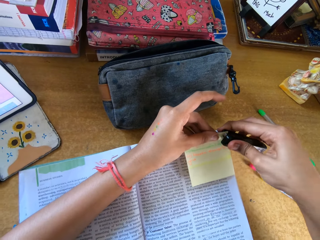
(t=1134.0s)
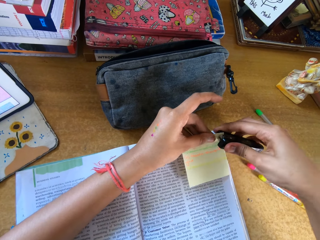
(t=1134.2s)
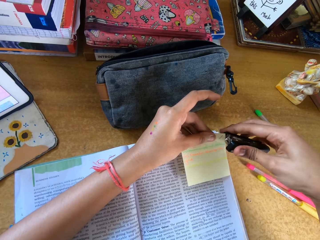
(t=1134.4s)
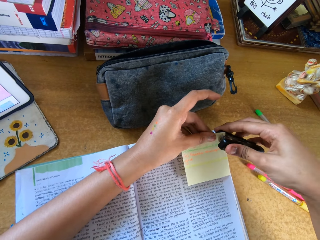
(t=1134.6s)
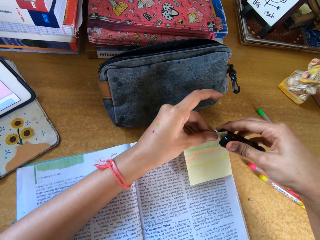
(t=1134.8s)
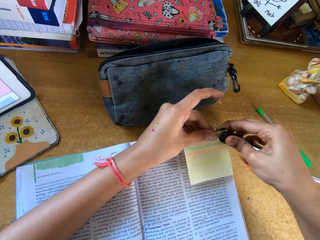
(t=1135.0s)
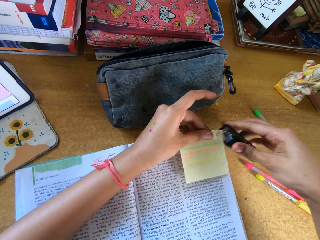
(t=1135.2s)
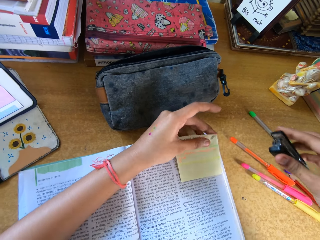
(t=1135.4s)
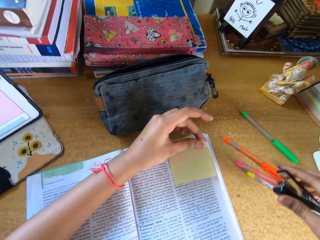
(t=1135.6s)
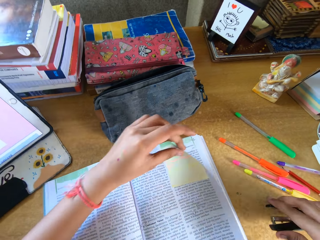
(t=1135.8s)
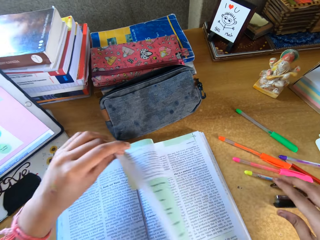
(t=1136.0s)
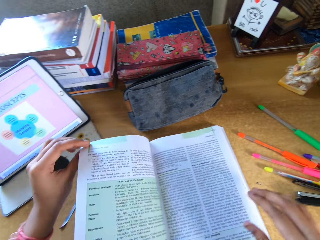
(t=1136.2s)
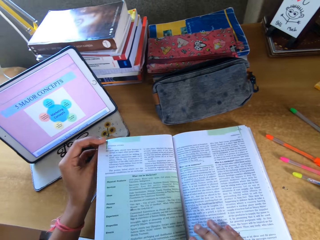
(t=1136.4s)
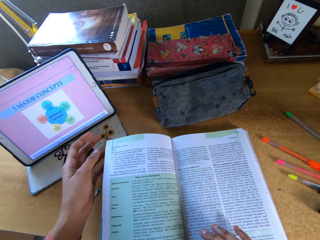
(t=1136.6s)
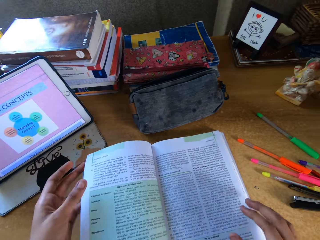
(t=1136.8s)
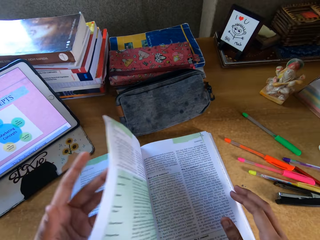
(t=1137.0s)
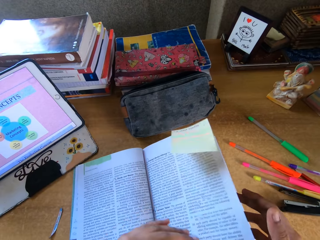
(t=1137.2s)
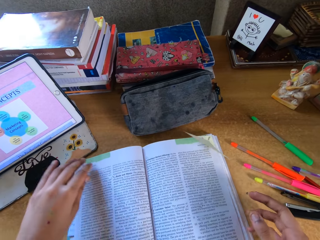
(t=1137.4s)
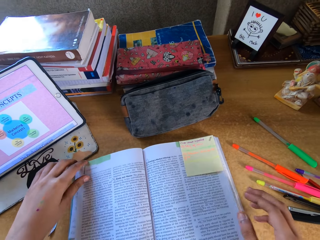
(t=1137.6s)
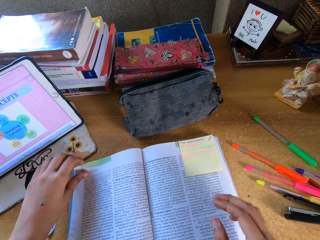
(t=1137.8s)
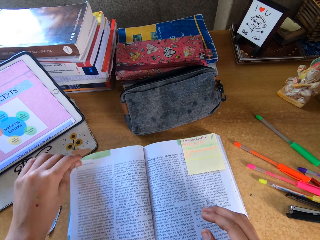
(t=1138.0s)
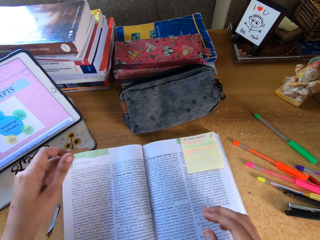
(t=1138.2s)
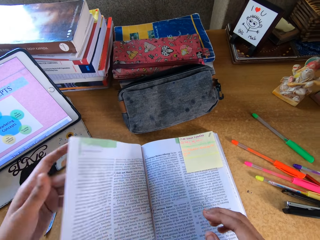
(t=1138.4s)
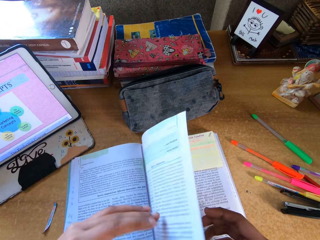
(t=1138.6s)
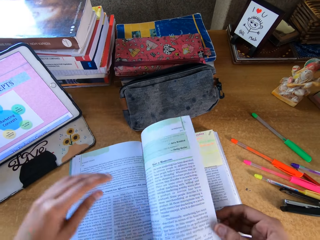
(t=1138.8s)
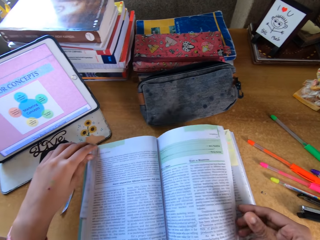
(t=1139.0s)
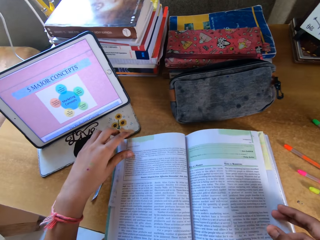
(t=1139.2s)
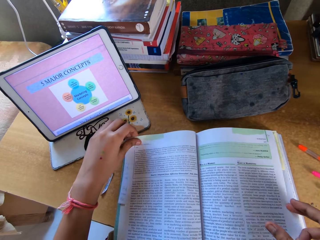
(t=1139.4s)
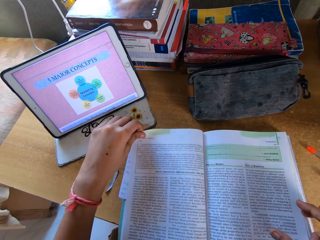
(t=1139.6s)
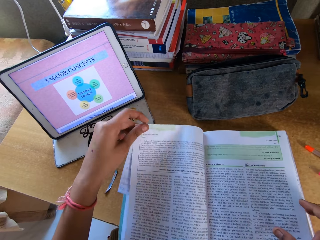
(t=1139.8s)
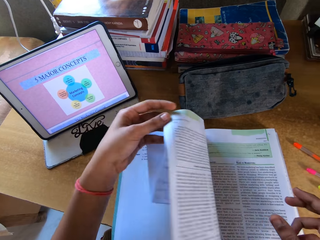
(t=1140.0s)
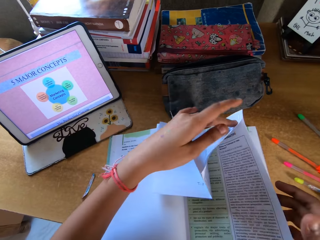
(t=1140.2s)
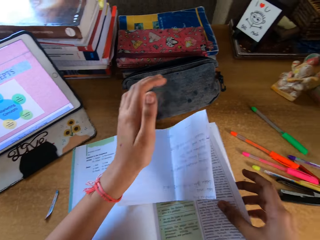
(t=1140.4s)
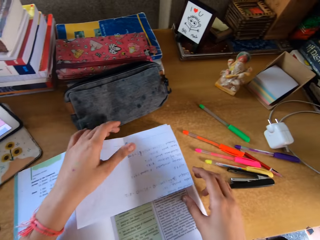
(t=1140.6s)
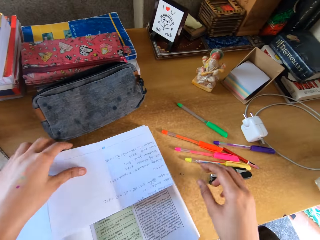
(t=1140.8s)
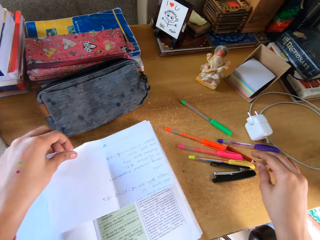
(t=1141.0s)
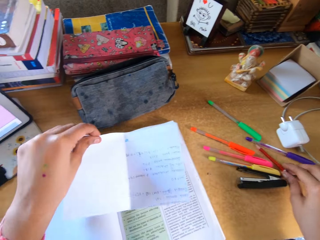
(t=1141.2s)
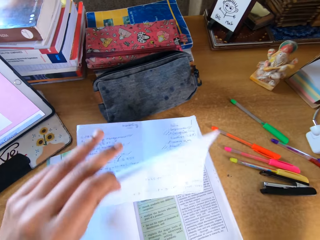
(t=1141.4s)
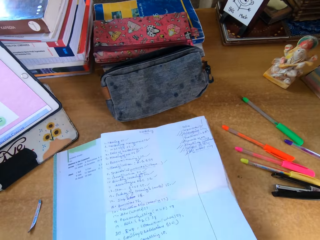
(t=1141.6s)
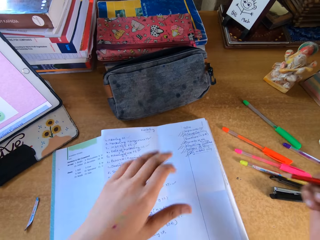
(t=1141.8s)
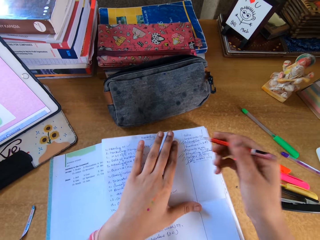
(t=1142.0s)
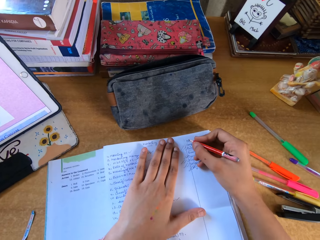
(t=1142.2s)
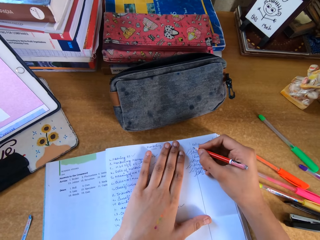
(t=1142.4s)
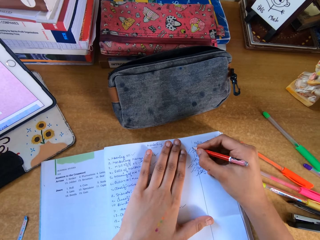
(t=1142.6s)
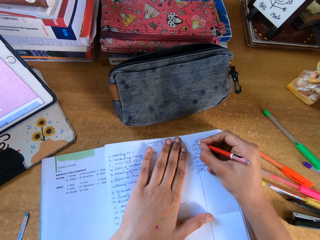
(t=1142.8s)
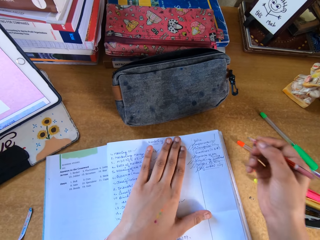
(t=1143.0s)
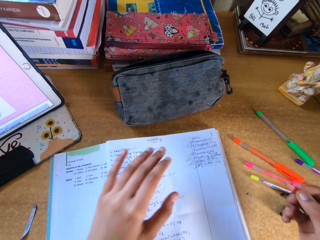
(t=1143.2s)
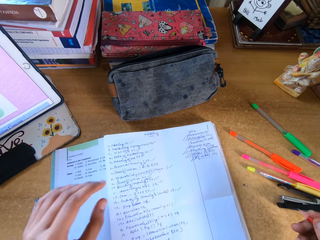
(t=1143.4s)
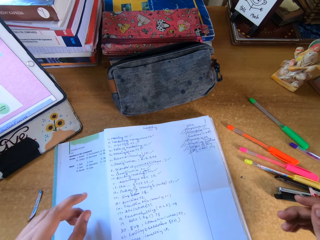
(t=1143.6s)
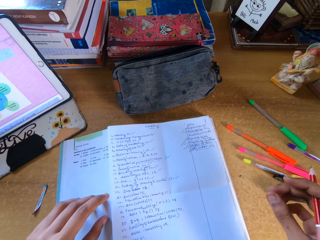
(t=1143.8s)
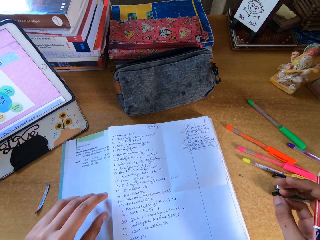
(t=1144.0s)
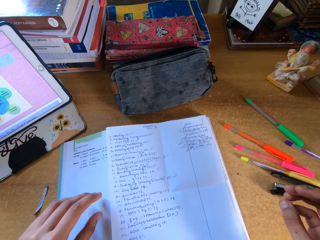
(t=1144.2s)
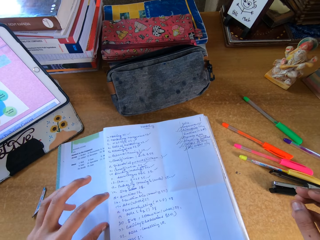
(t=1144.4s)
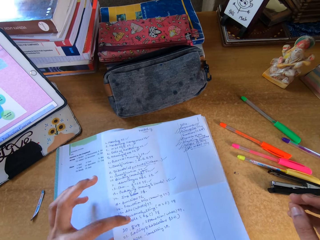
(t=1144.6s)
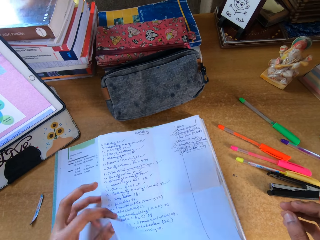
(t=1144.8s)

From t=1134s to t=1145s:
The camera wearer staples the paper into the book. They put the stapler on top of the table. They open the book. They pick up the pencil on top of the table. They write on a piece of paper with the pencil. They mark on the book.

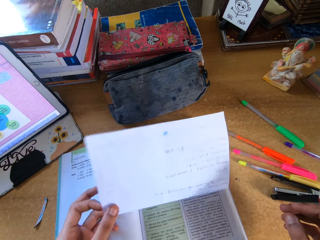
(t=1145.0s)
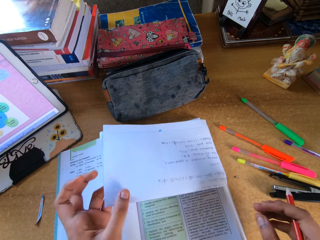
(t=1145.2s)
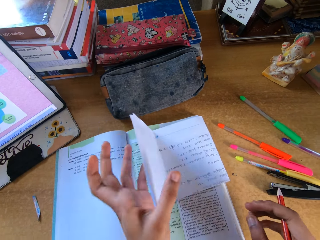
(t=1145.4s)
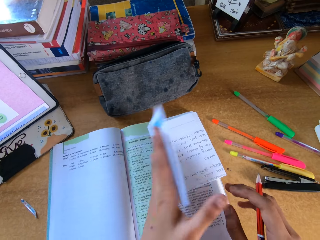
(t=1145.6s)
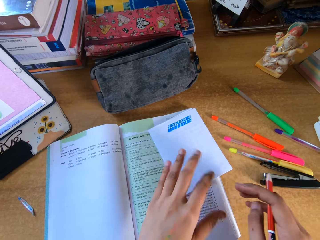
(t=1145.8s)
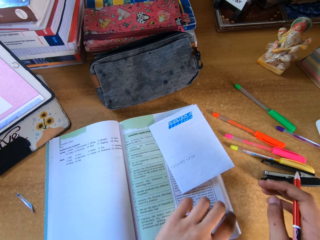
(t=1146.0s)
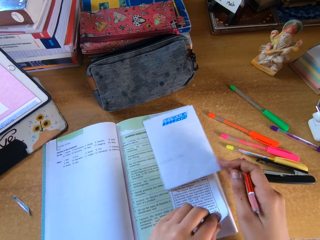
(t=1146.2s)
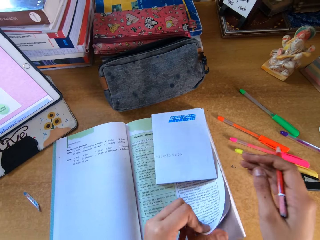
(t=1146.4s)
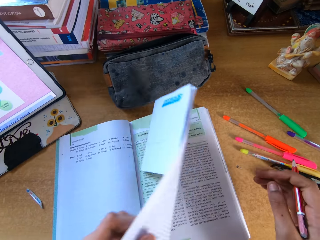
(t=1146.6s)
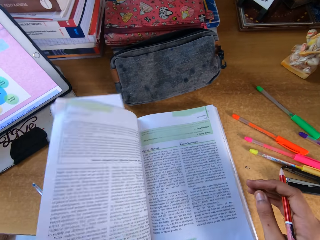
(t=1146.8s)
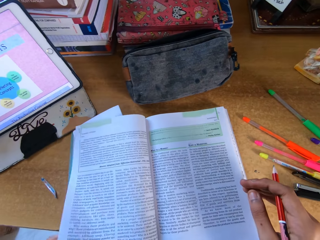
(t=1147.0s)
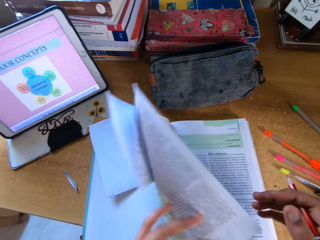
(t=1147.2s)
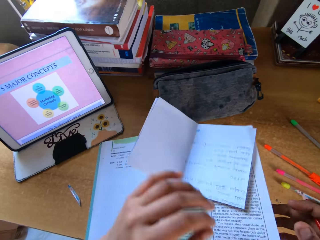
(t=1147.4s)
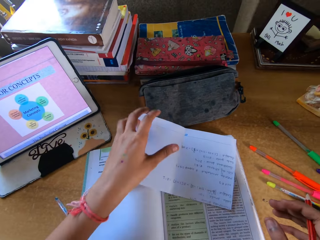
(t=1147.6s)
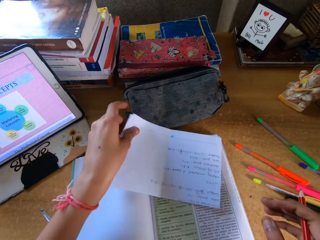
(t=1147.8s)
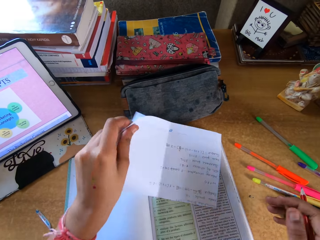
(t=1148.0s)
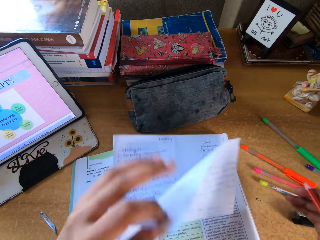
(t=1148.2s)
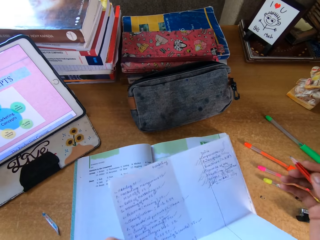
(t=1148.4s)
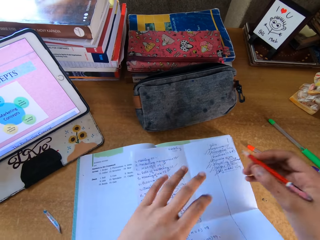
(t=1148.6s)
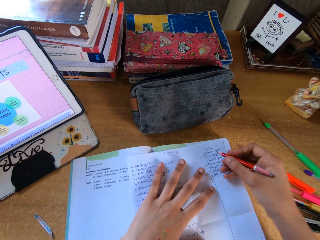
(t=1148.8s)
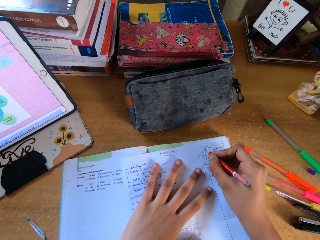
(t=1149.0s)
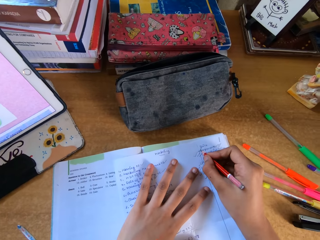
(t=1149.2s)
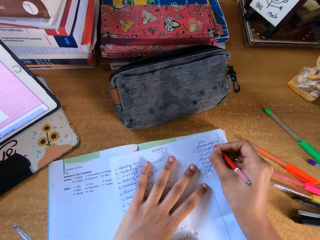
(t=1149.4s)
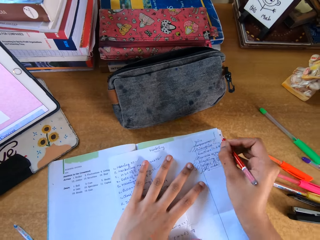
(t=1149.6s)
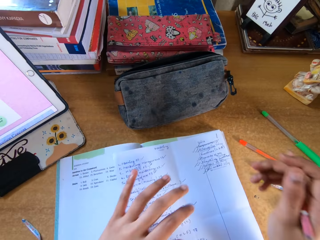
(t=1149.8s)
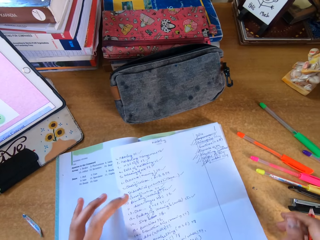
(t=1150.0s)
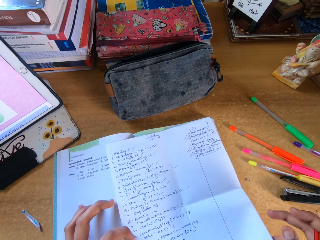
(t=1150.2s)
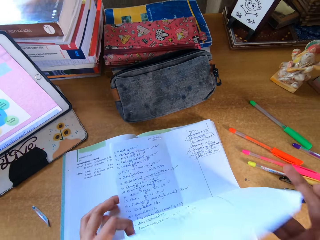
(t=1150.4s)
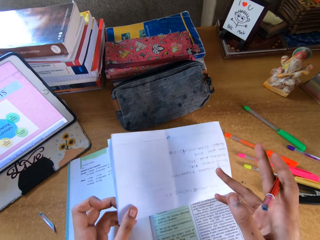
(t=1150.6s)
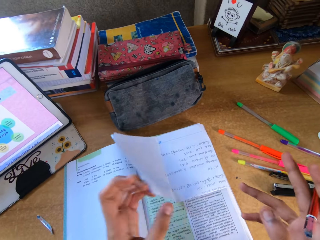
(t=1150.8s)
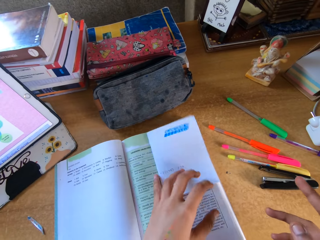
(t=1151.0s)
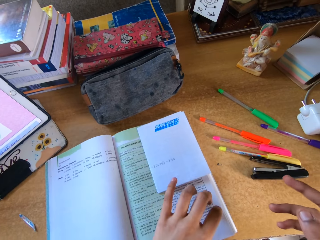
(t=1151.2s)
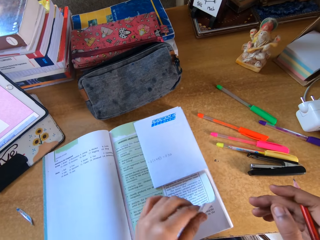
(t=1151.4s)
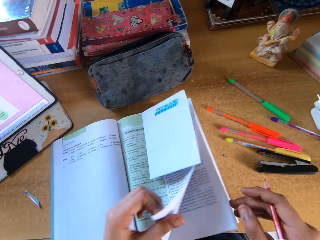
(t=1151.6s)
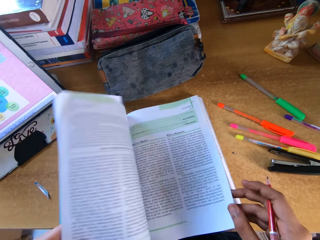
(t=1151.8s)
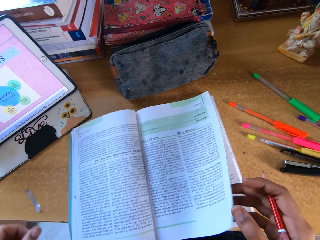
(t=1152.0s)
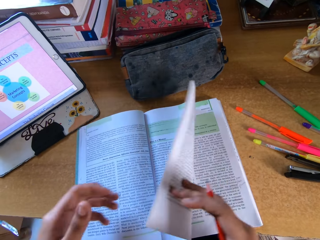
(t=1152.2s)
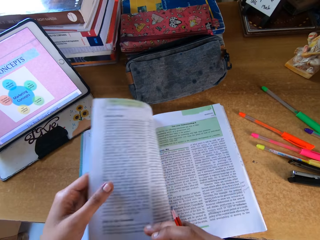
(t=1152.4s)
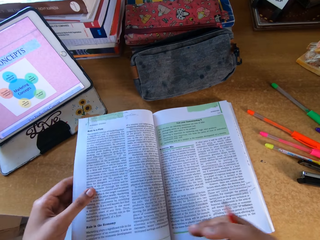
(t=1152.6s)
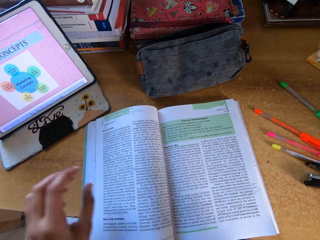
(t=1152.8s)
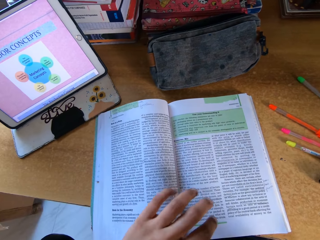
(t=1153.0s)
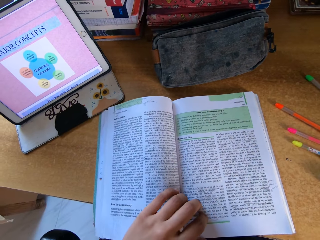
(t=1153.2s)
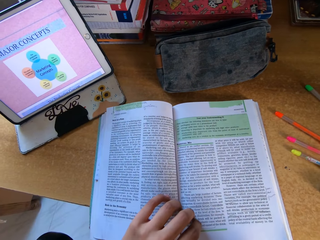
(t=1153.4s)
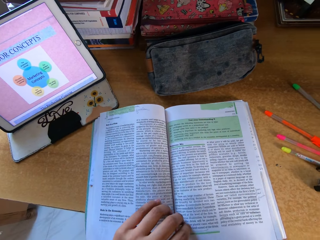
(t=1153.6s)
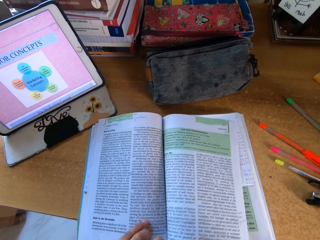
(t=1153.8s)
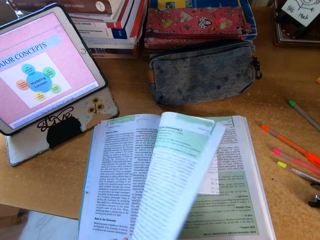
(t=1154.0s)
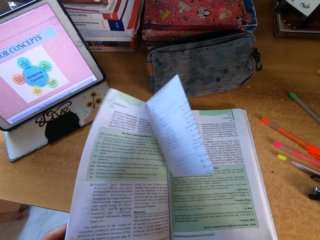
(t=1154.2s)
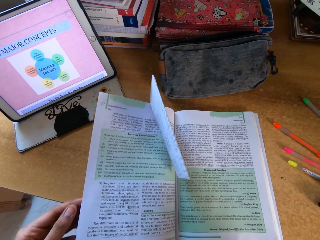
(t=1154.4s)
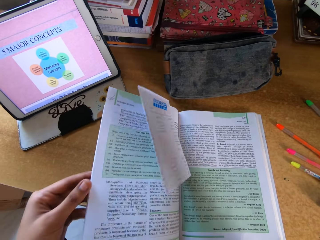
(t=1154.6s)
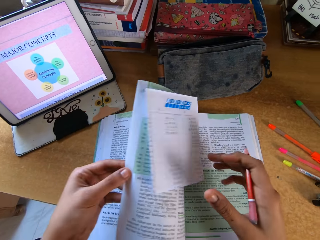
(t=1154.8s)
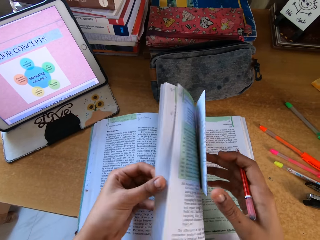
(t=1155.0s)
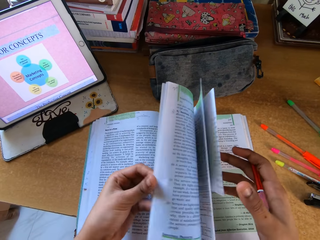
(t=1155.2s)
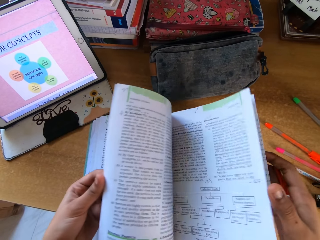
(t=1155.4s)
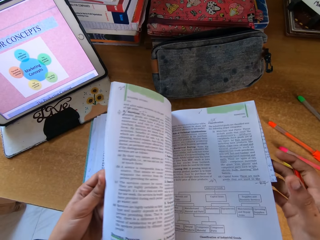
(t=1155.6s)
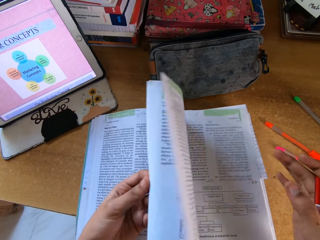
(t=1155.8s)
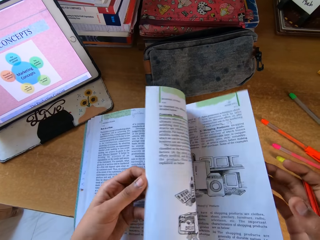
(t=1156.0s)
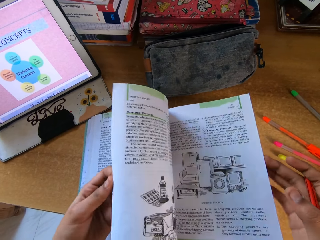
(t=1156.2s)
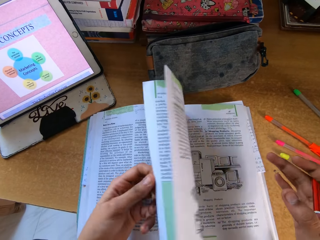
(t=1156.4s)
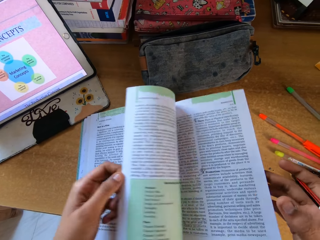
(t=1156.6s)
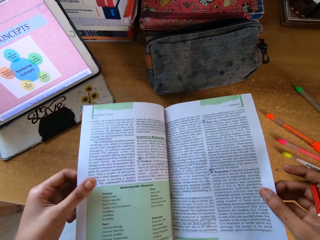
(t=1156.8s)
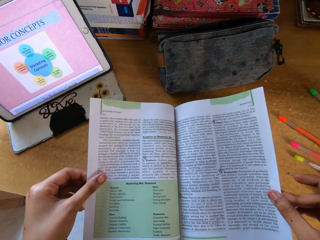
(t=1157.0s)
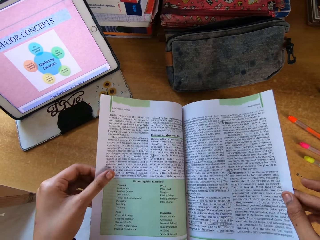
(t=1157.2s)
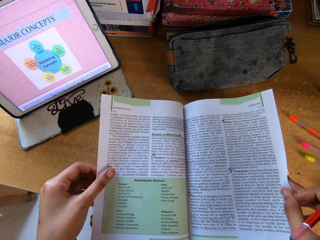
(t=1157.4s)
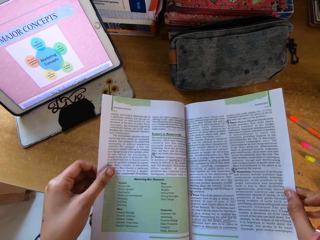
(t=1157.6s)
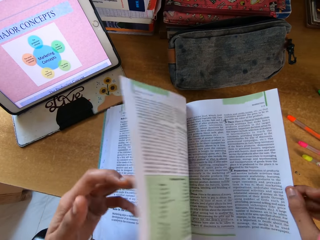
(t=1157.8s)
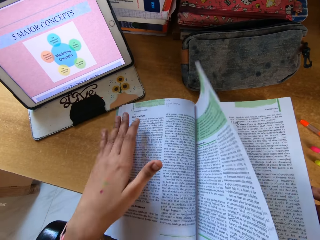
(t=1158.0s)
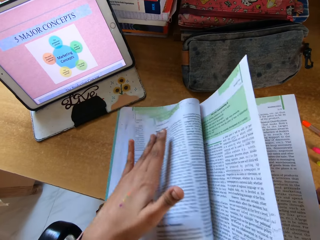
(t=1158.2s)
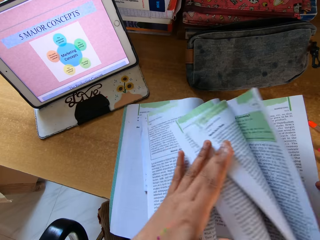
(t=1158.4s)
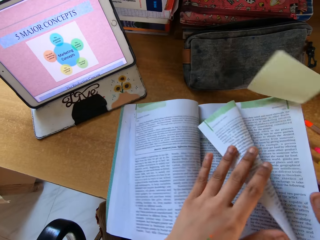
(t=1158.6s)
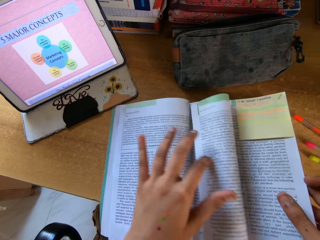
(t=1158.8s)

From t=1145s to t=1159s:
The camera wearer folds the paper. They converse. They open the book. They touch the paper on top of the table. They open the book.
